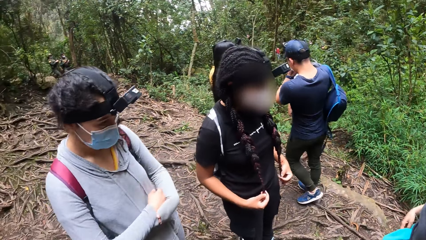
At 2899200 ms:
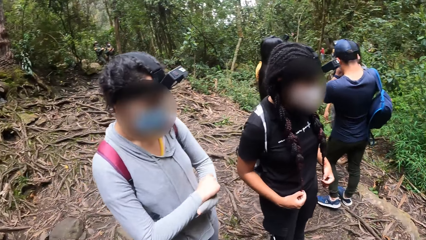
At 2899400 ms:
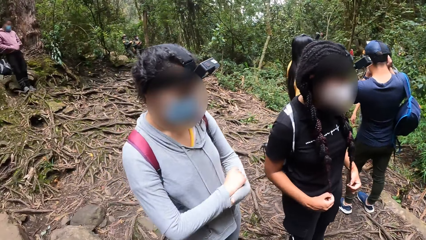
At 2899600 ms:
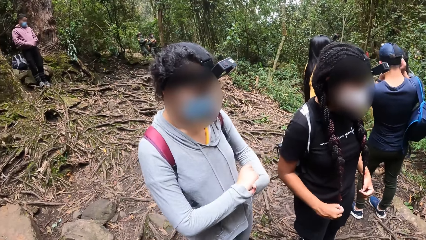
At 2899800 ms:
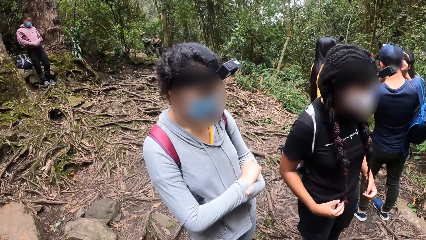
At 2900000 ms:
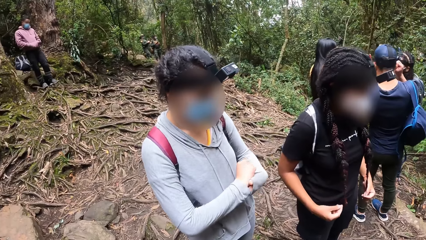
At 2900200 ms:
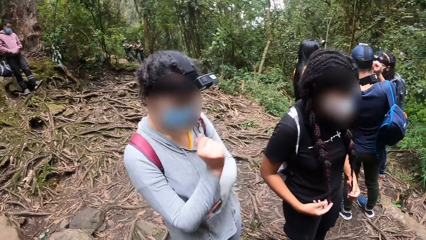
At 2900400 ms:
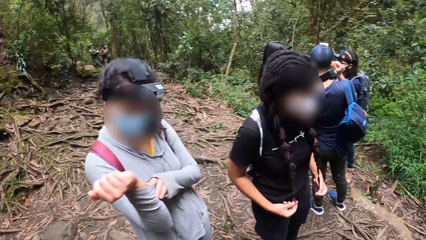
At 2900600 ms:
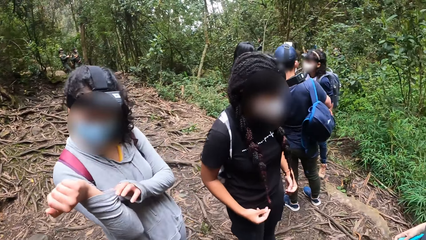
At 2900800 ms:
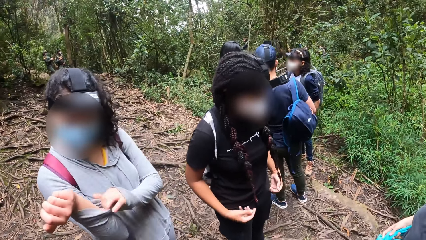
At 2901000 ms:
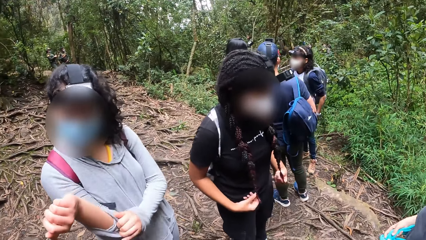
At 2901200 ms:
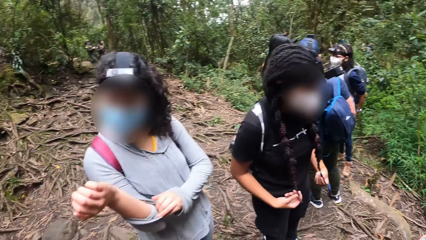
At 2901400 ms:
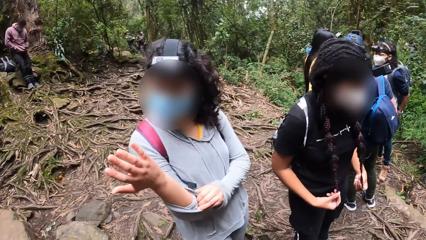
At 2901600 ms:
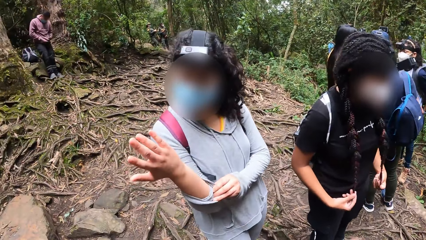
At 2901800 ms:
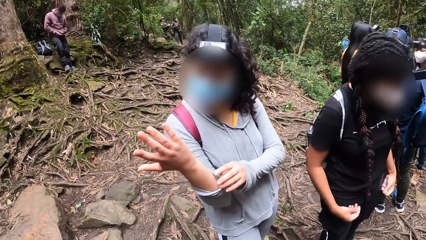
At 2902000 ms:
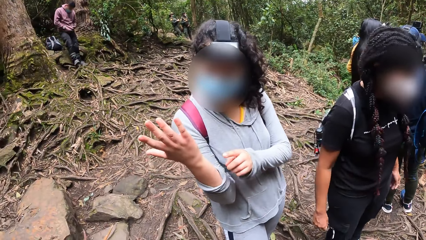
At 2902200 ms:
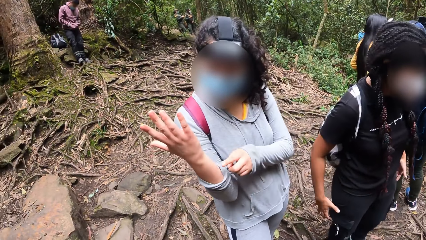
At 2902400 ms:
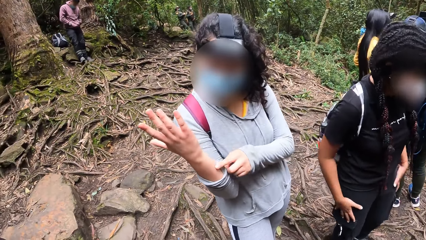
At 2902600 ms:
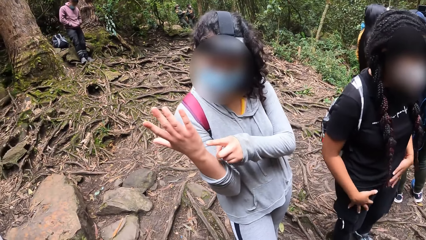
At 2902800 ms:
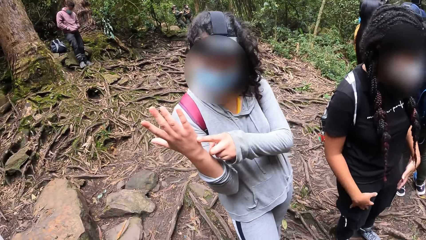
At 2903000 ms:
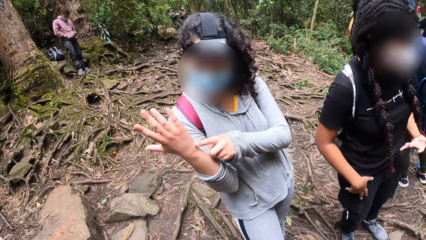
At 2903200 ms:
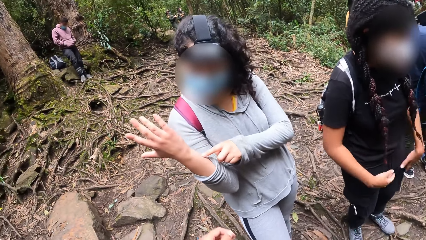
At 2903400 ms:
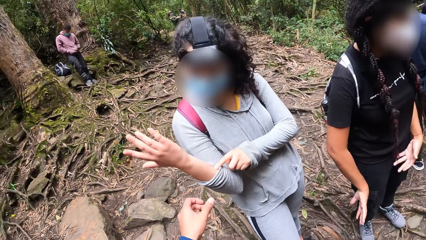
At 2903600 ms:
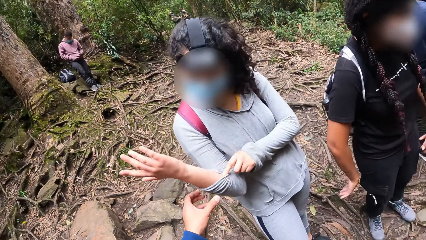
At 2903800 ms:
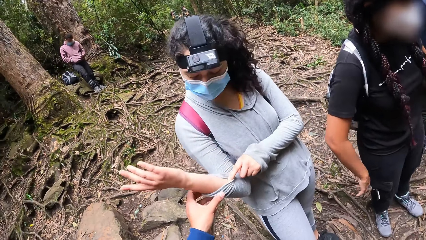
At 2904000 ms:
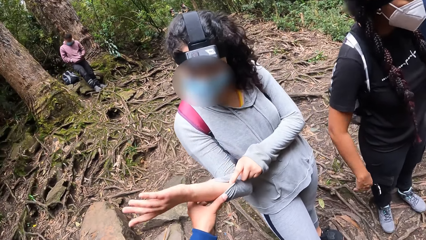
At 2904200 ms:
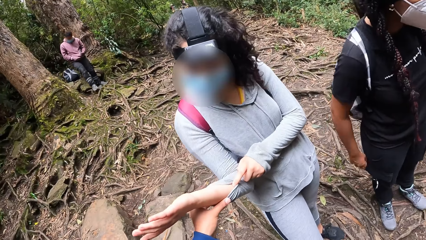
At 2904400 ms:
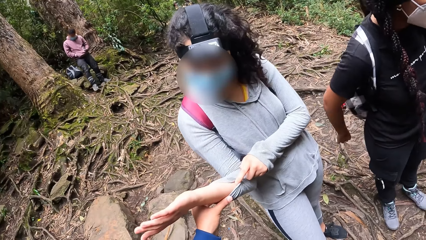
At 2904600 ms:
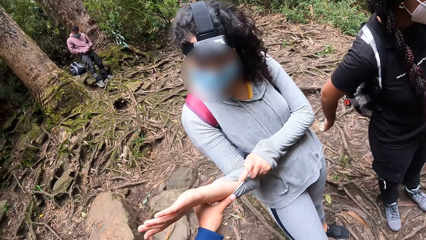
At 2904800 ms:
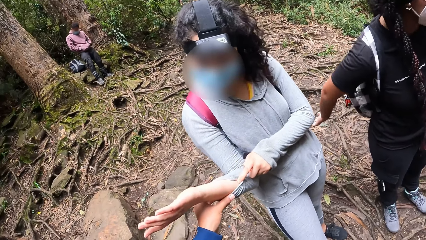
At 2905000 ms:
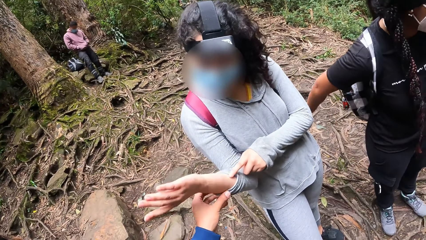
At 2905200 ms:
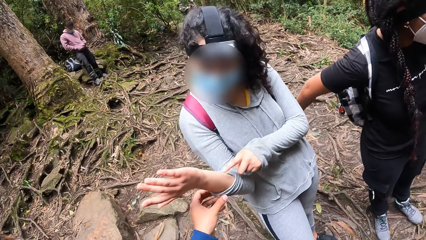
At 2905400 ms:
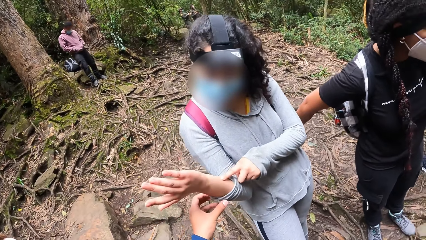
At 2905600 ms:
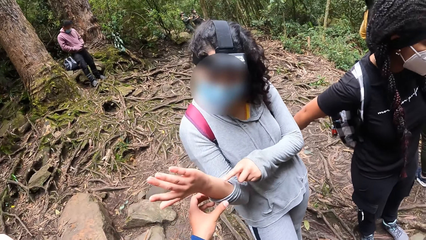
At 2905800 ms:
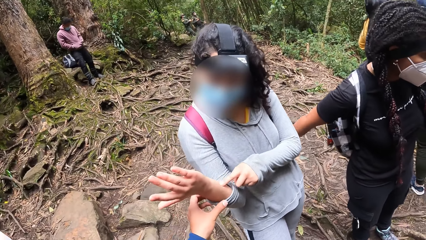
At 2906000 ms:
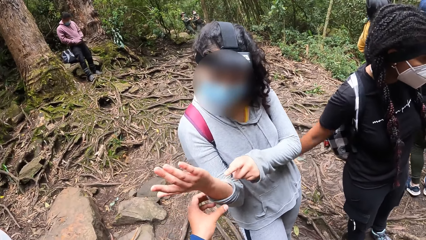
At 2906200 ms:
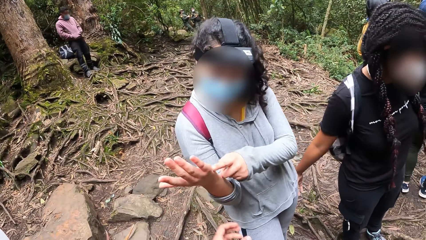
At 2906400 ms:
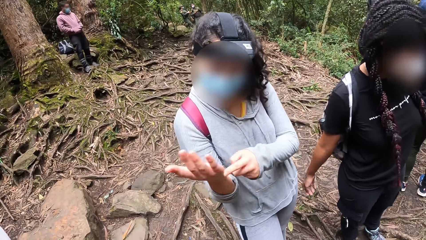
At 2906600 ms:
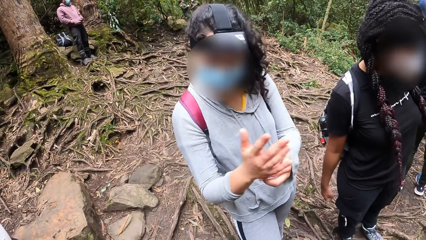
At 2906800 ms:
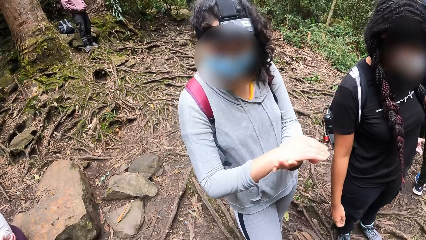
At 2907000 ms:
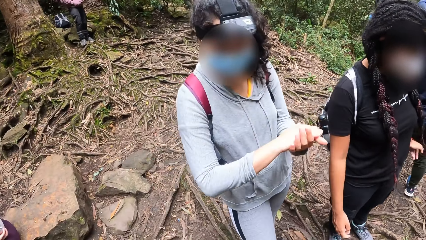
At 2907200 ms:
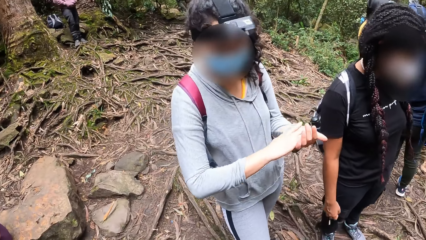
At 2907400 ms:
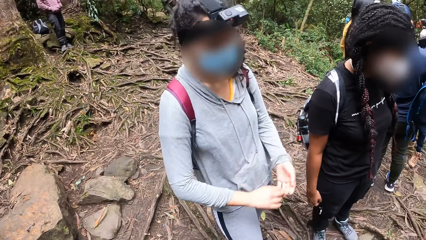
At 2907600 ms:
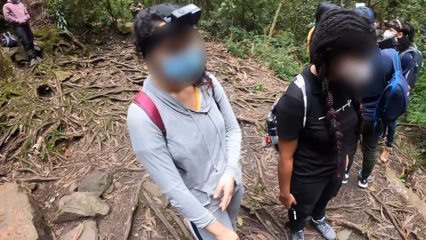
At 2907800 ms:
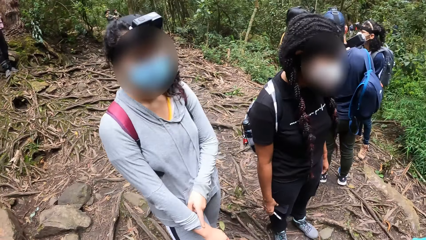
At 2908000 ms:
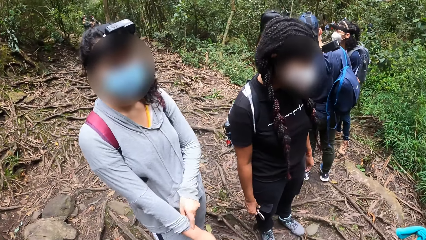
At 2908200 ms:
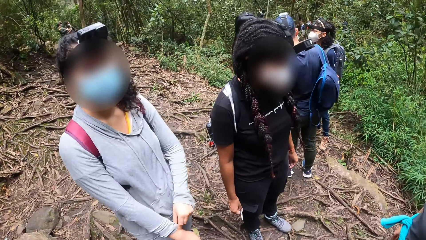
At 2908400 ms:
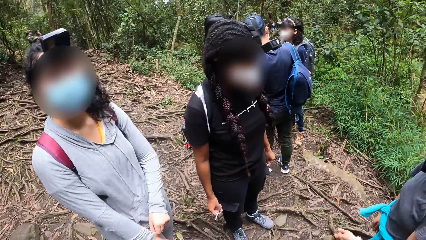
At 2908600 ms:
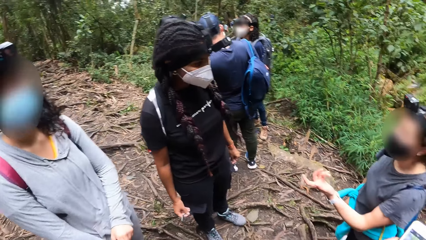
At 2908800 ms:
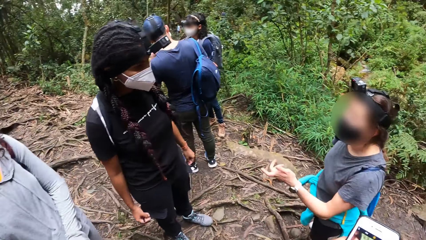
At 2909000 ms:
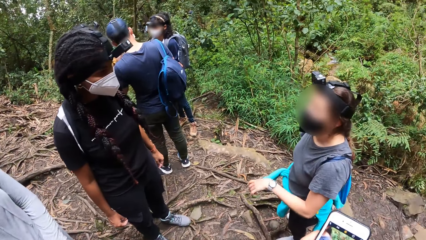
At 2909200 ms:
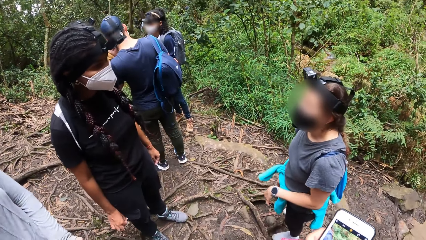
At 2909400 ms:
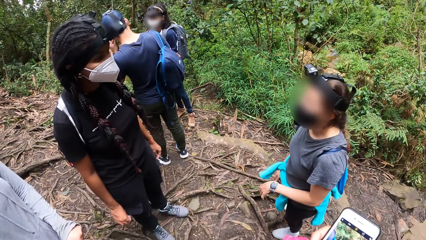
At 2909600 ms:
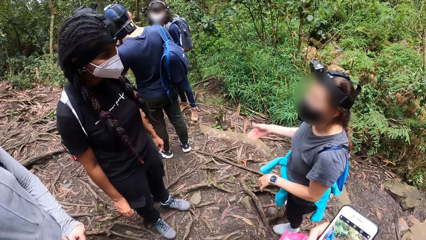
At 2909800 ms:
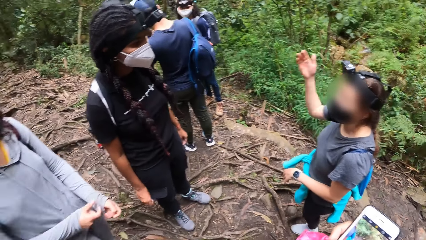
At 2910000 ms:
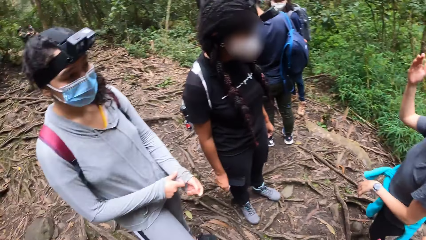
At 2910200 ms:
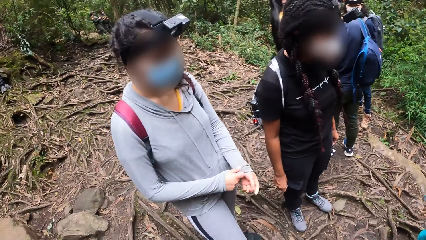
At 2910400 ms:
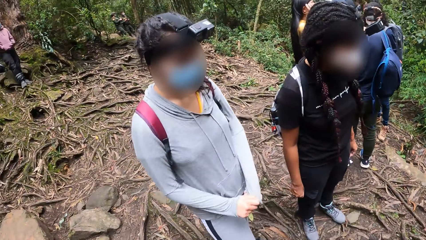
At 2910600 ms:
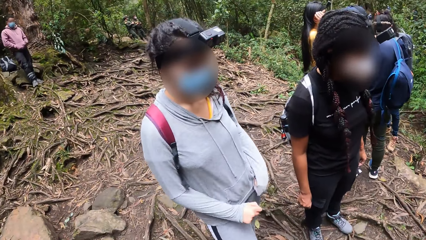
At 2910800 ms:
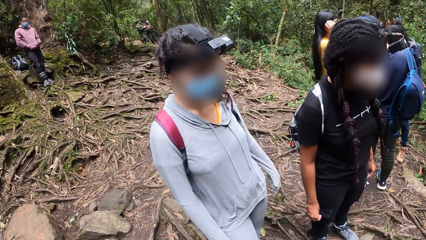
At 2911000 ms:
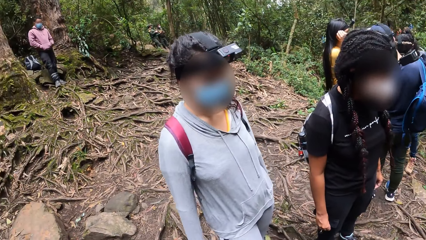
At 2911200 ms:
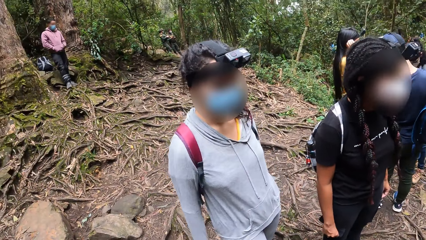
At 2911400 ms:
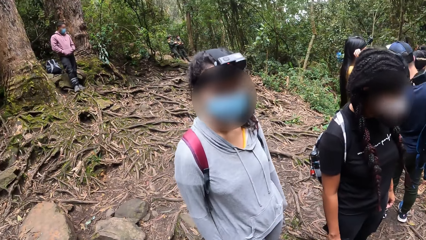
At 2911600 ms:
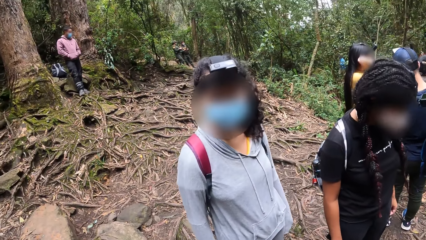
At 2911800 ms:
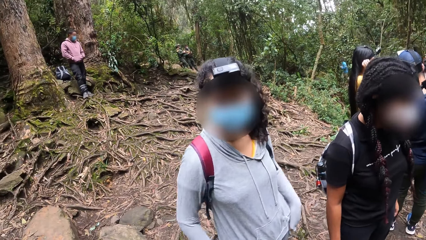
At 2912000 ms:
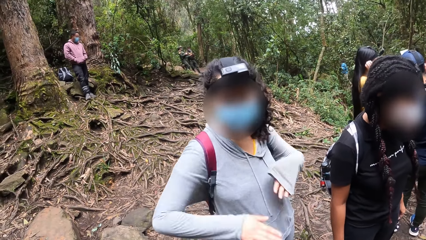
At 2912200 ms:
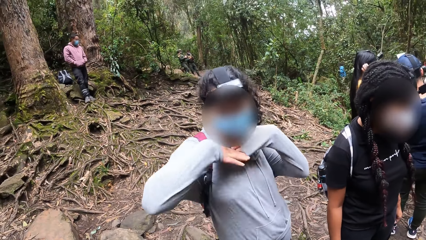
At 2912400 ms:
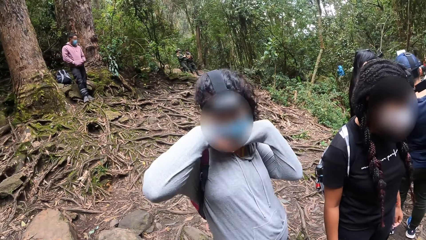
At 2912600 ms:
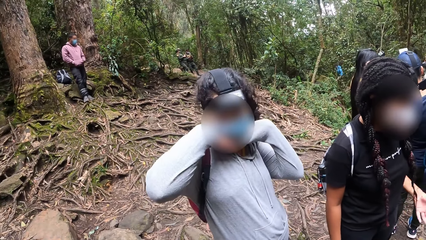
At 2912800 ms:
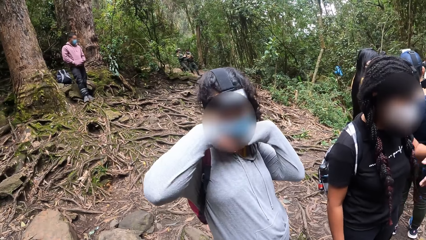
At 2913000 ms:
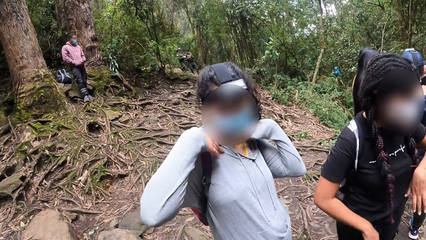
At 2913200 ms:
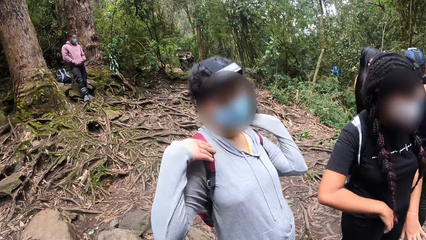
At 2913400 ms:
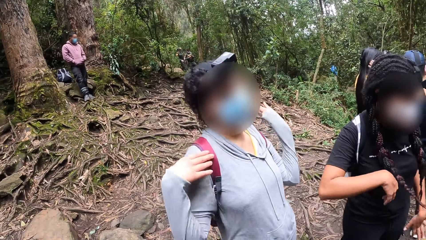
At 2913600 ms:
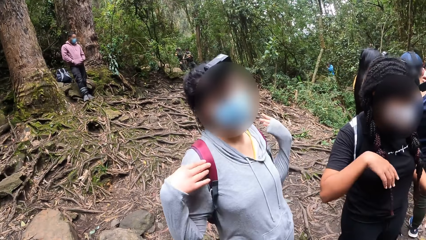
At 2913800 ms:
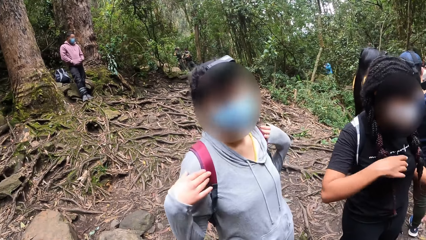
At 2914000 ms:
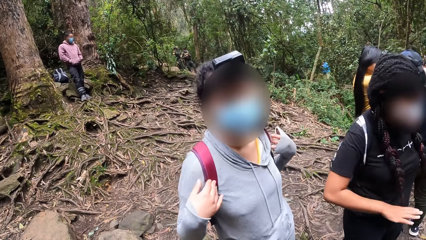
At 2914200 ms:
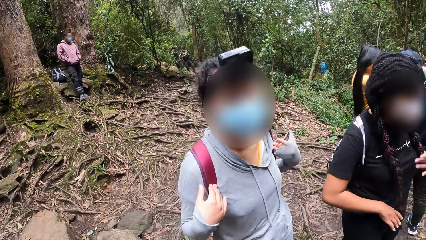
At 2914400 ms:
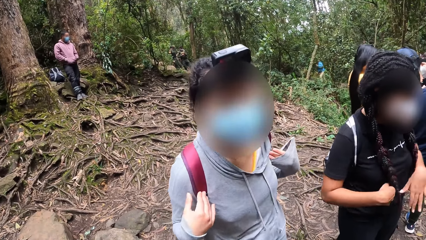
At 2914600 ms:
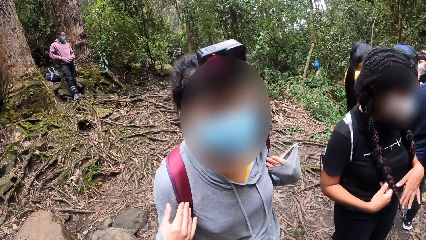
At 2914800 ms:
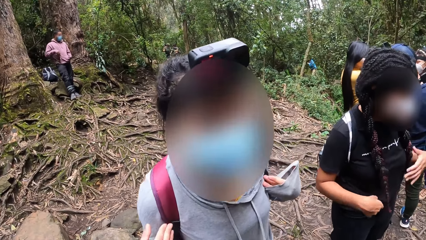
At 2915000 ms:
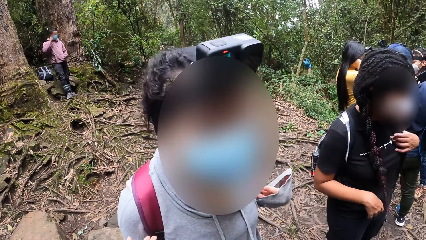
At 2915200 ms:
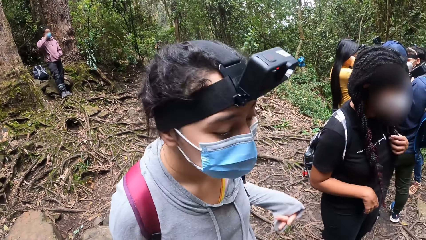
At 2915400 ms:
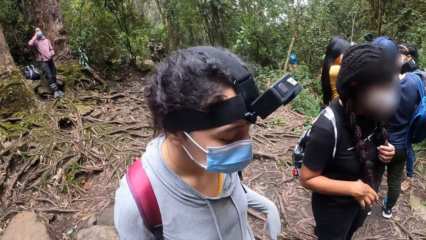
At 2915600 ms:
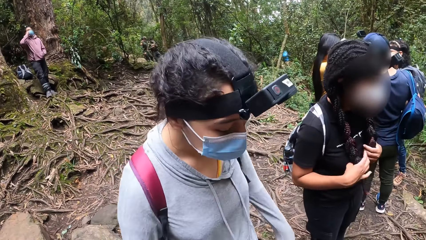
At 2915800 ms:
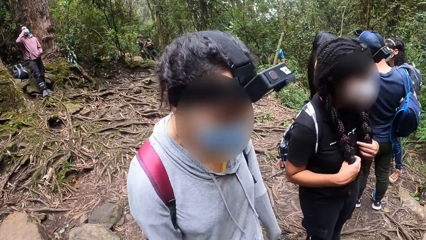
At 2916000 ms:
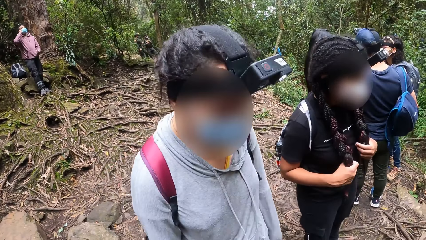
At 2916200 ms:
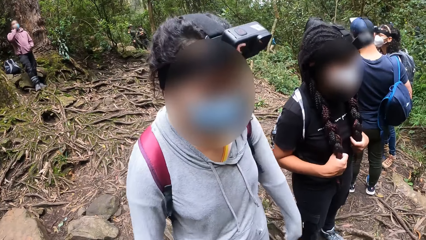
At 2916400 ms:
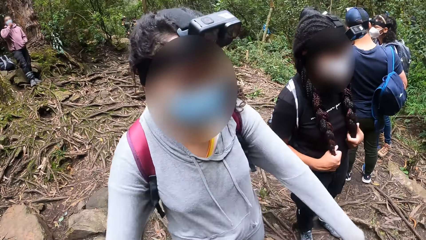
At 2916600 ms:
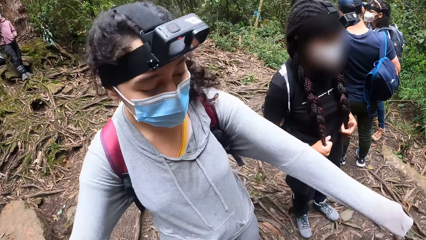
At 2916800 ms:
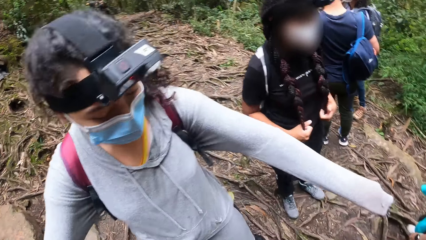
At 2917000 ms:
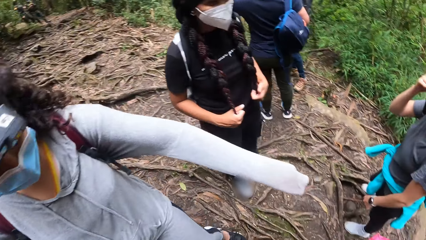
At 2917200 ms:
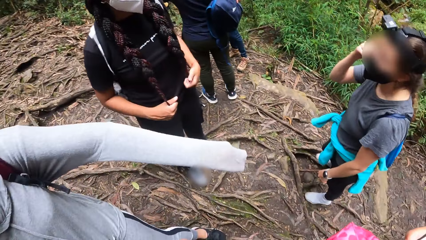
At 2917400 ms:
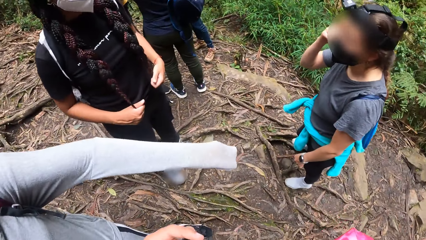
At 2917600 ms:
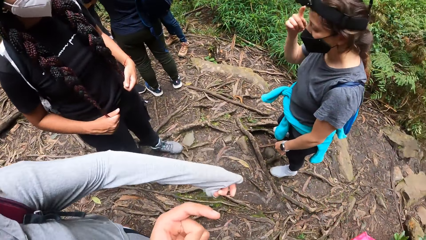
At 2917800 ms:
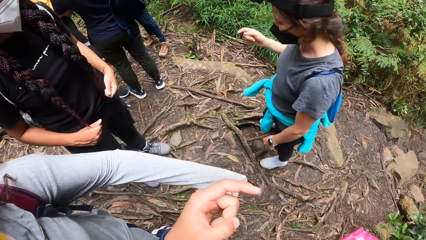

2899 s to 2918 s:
The camera wearer interacts with the woman. He operates the phone with his two hands. He interacts with the woman.
